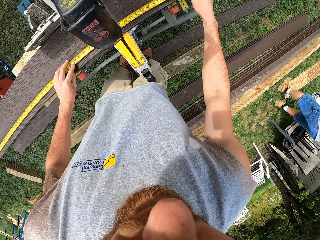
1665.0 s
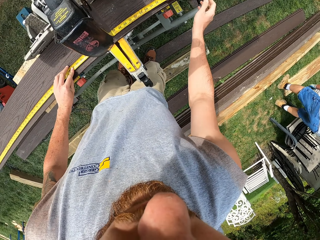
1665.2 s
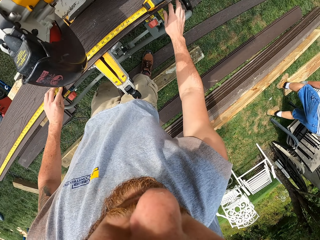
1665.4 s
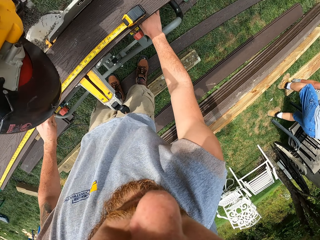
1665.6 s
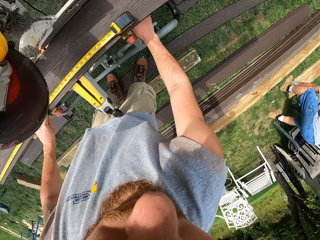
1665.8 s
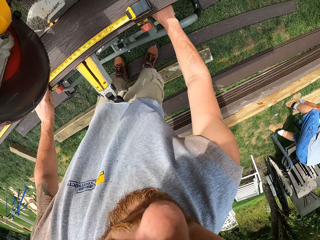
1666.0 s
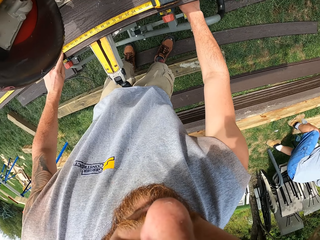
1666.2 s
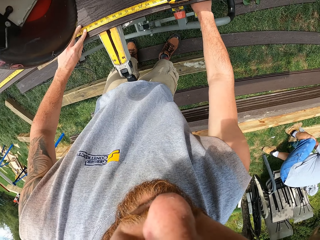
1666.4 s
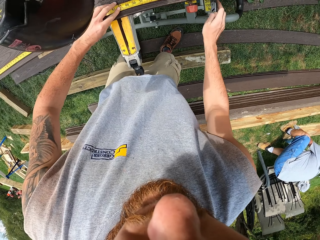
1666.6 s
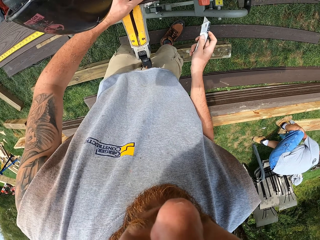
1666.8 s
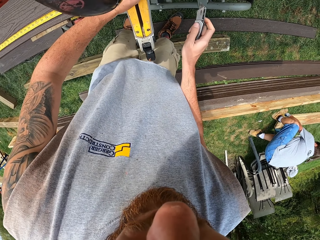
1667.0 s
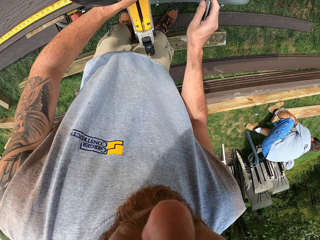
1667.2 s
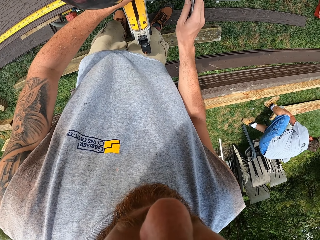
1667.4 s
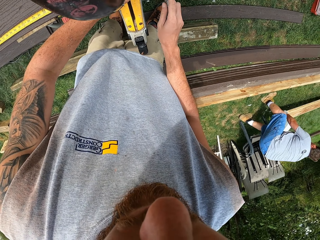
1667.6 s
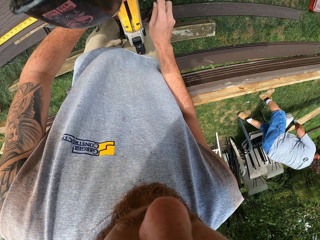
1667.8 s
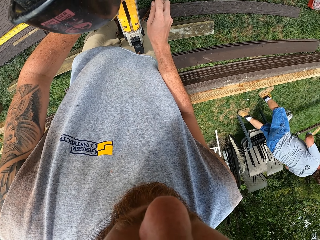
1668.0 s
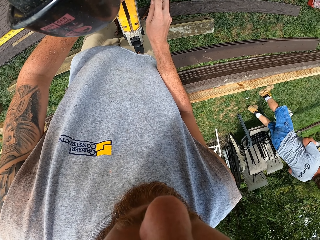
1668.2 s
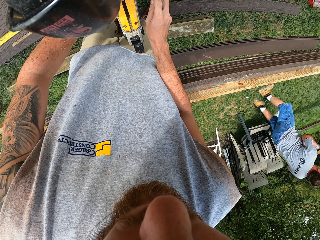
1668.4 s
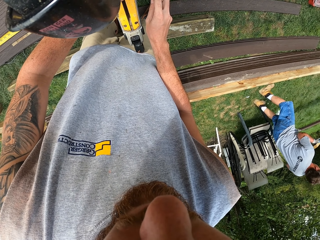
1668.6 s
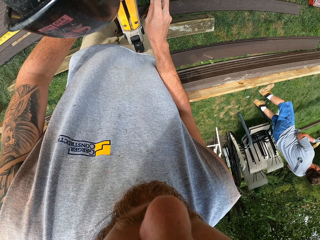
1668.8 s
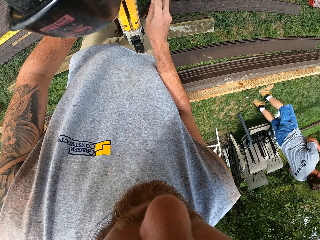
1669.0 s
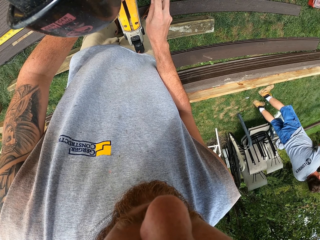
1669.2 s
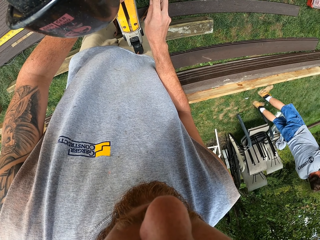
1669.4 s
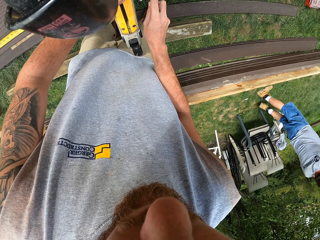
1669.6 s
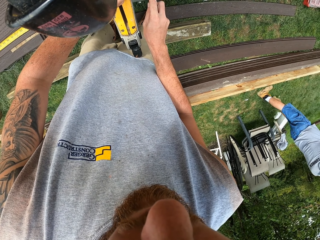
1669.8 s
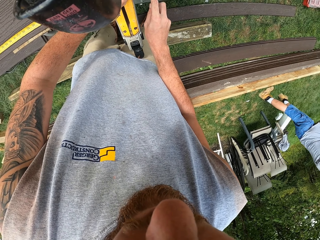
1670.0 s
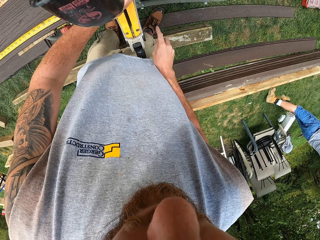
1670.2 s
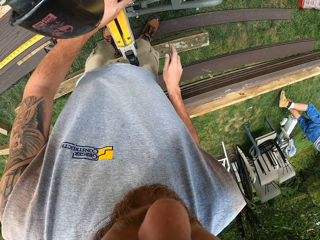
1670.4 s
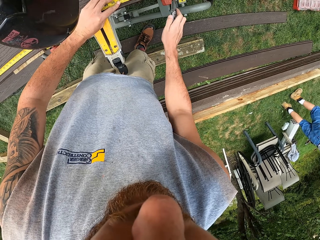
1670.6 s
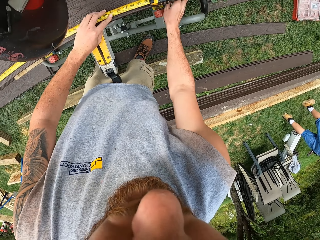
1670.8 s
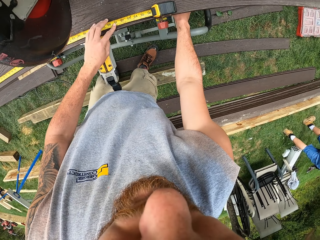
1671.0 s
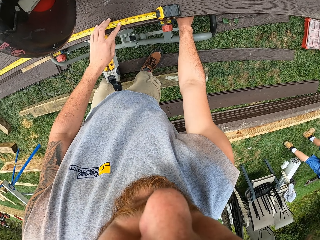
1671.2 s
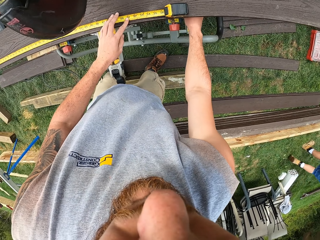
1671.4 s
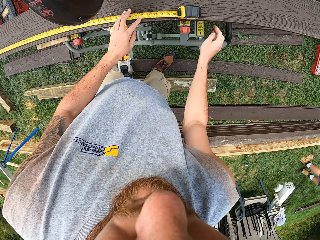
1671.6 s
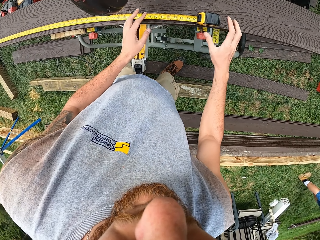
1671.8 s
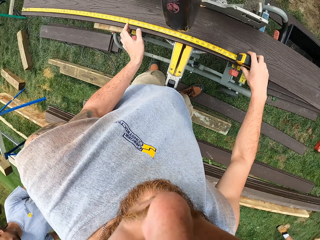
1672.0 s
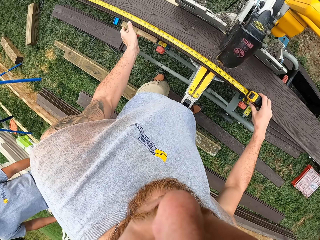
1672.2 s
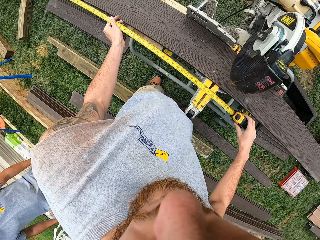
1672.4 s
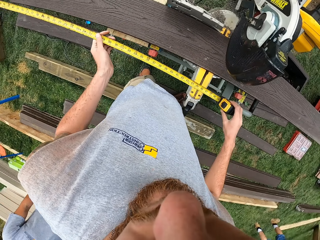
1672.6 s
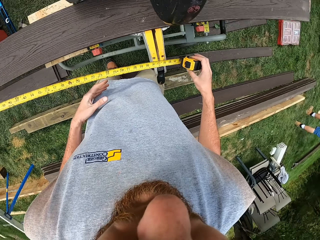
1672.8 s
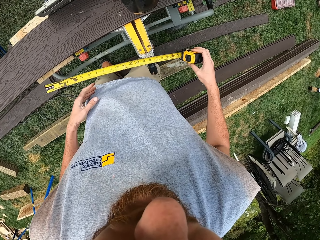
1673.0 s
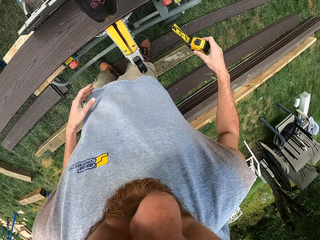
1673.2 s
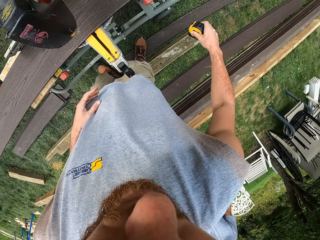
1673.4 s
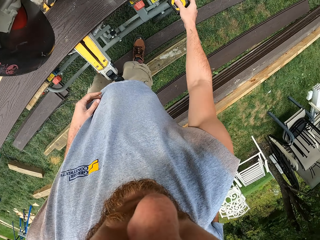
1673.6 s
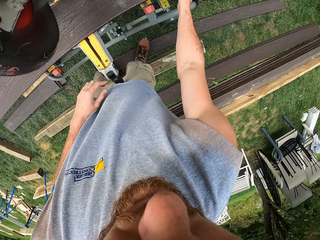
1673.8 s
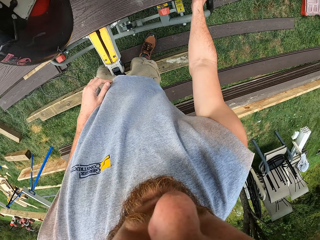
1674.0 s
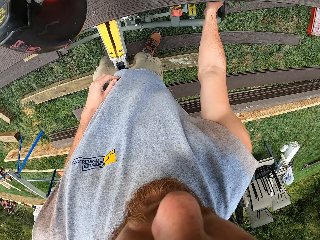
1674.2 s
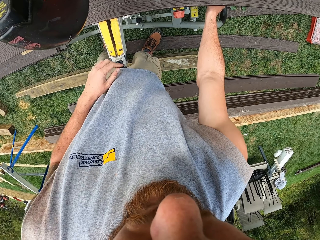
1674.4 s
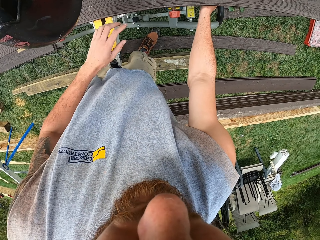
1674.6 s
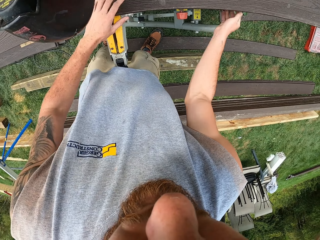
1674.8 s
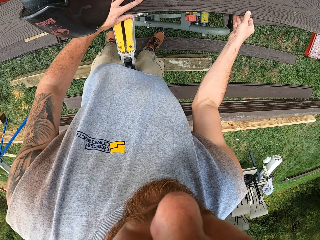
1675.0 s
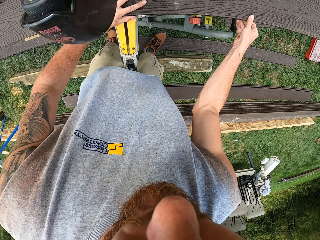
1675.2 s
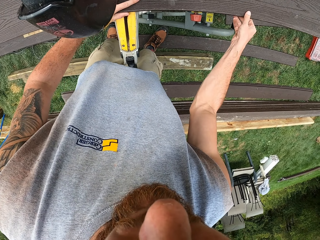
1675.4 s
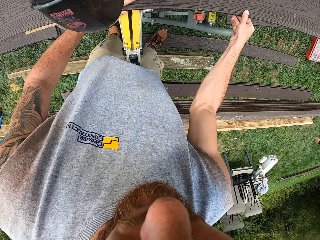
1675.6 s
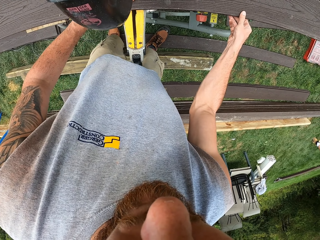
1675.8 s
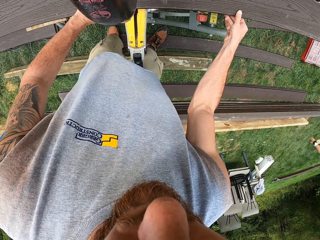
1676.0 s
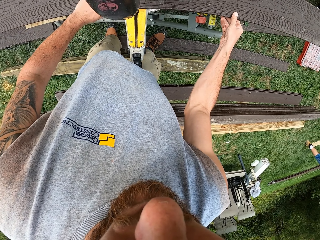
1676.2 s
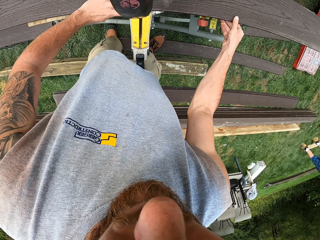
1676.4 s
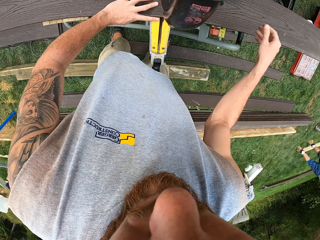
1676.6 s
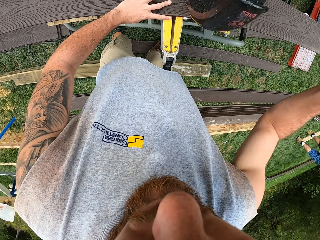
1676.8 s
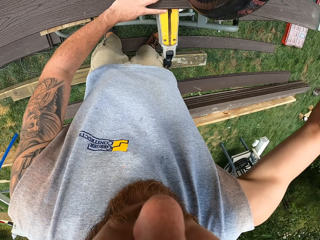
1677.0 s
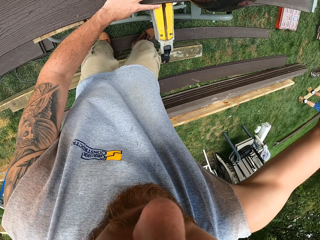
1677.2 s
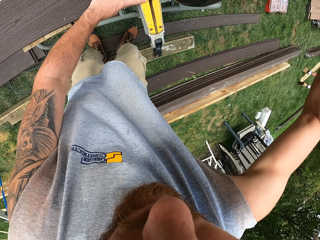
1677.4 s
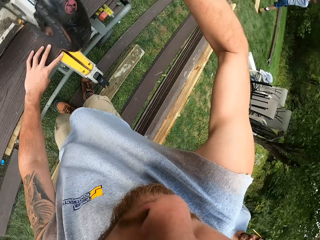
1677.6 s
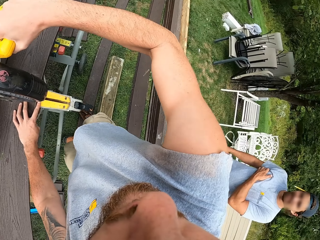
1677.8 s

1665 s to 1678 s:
The camera wearer picks a retractable knife. They mark on the wood with the retractable knife. They put down the retractable knife. They fold the tape measure. They put down the tape measure. They move the wood on the wood cutter. They adjust the wood on the machine.

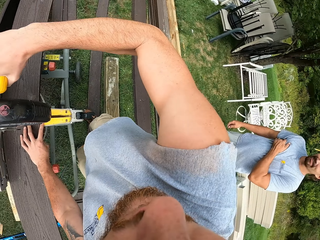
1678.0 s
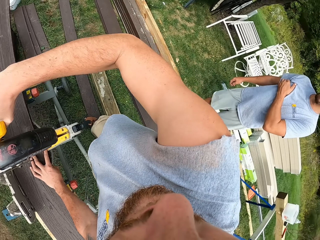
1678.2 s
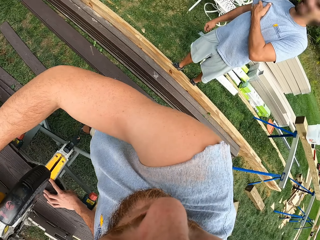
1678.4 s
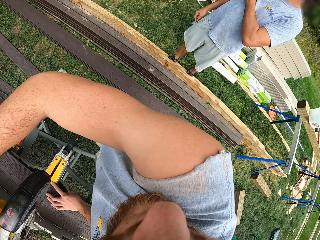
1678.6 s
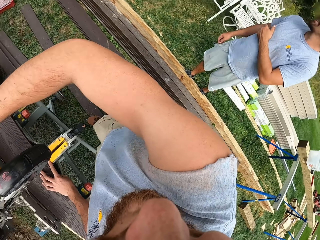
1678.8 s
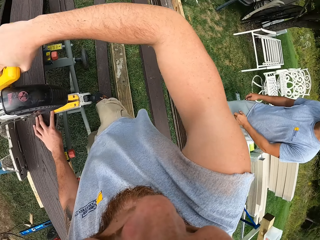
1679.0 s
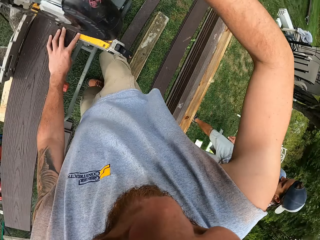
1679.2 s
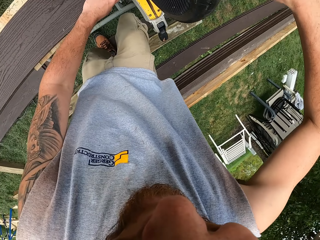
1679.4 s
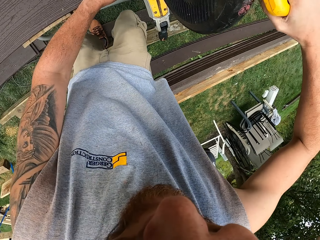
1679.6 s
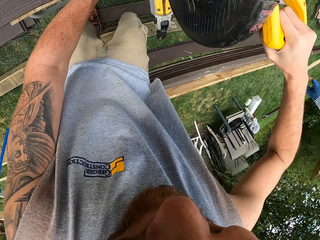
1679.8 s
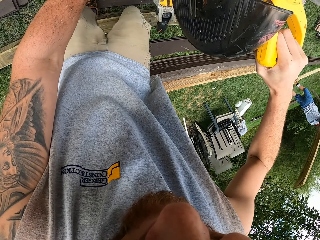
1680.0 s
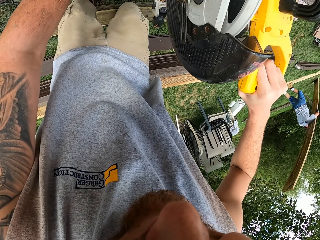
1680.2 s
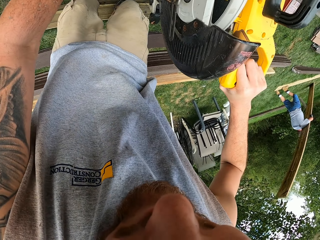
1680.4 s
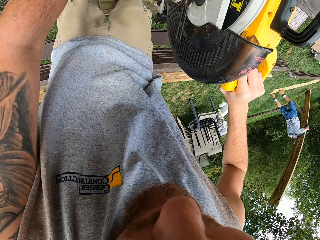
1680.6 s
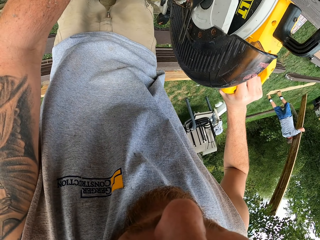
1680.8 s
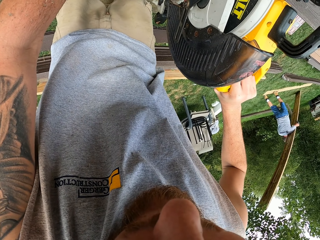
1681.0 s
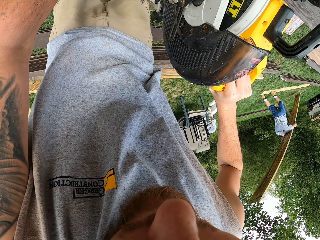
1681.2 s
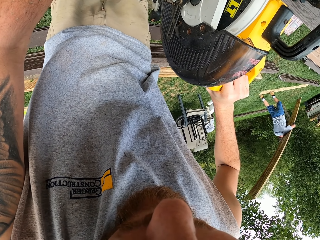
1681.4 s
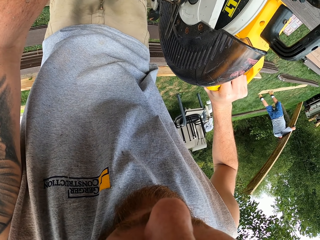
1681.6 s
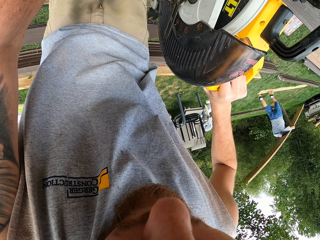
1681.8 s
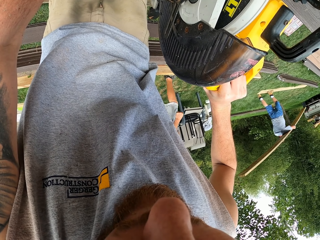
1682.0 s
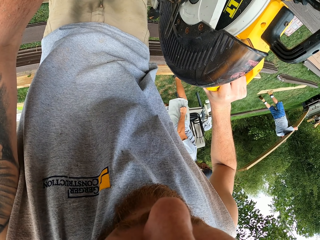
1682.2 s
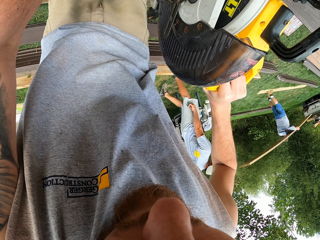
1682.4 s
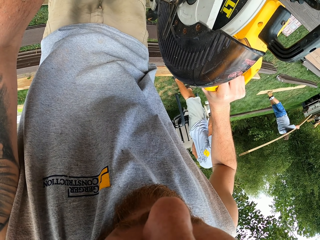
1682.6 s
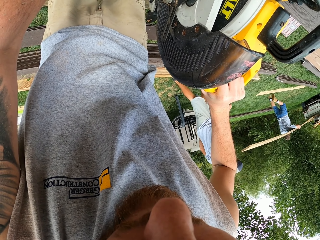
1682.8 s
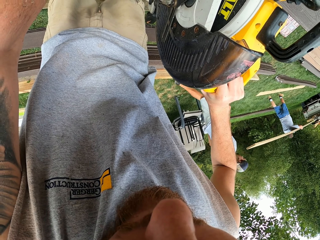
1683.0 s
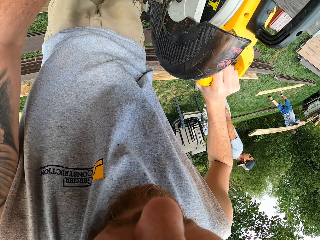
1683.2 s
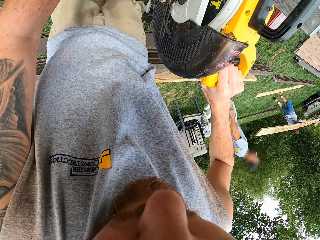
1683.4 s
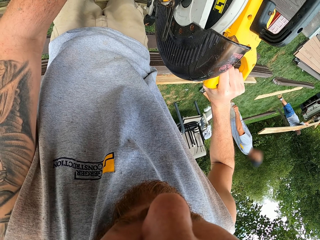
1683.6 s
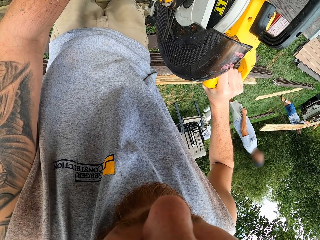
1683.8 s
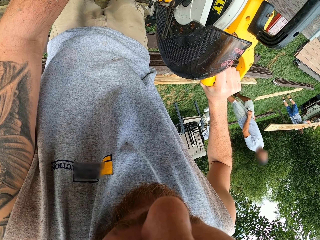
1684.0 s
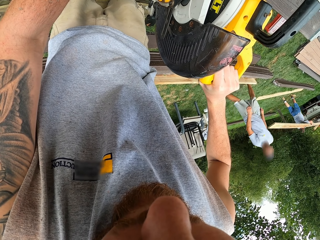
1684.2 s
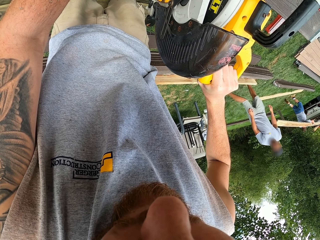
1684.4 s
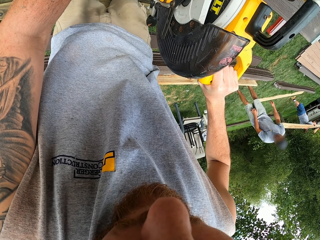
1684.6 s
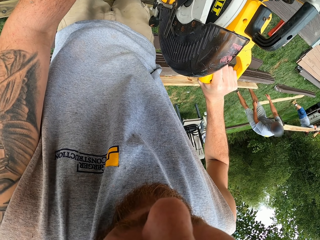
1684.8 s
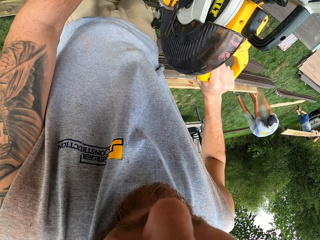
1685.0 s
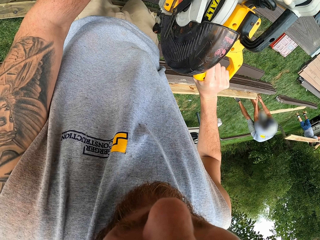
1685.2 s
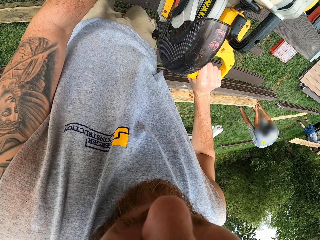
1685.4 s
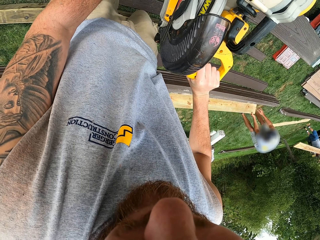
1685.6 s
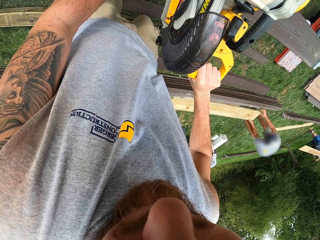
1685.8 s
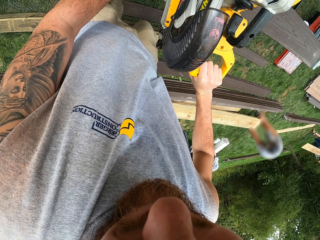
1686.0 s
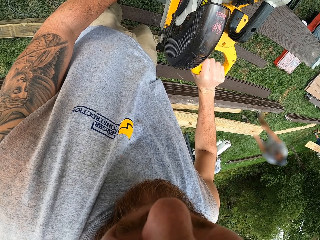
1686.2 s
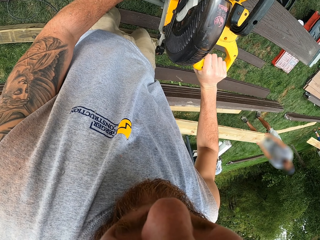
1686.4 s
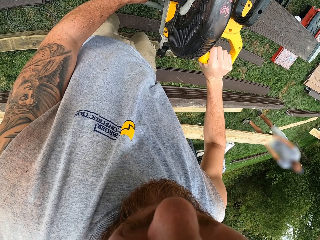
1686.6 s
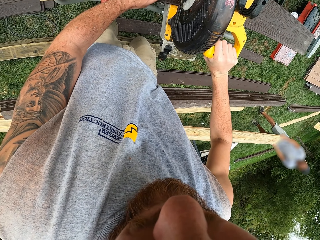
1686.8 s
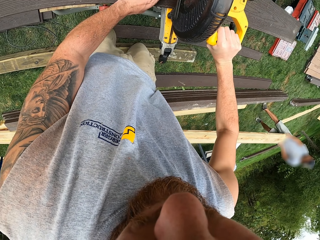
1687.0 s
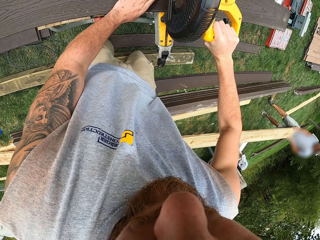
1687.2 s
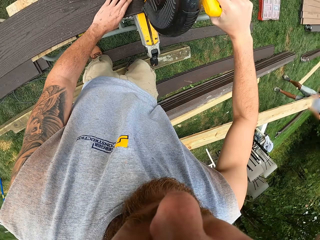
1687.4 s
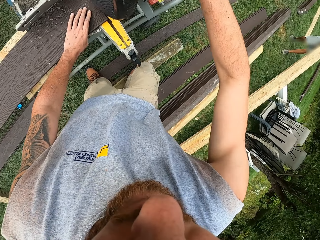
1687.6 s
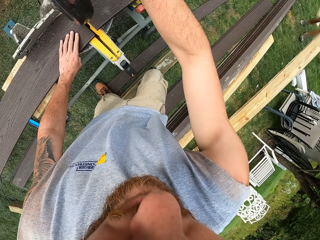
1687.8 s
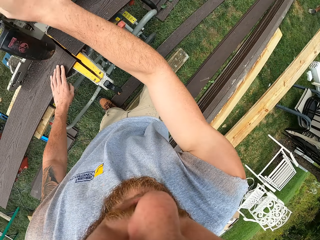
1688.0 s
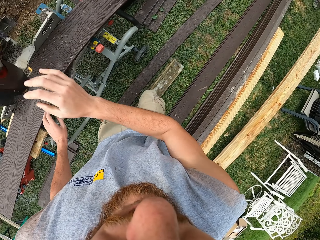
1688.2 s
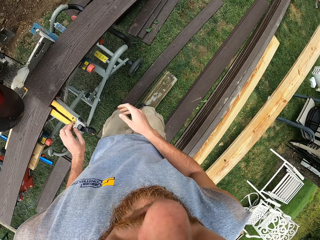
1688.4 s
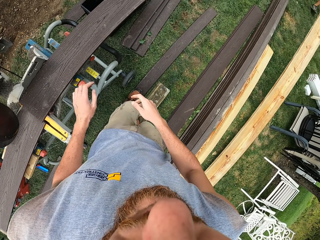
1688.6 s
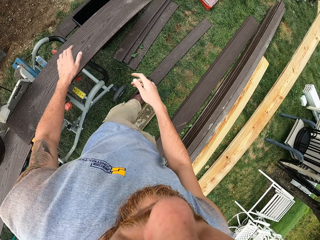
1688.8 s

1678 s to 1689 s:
The camera wearer cuts the timber with the woodcutting machine.
